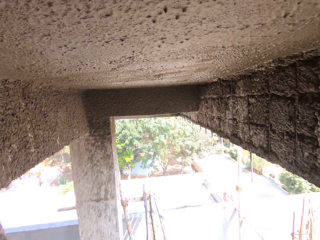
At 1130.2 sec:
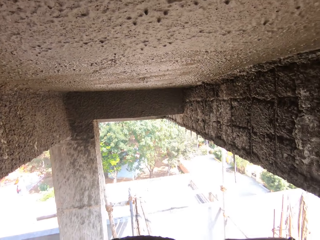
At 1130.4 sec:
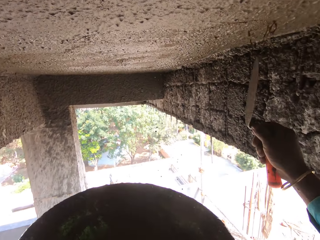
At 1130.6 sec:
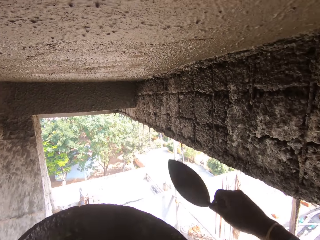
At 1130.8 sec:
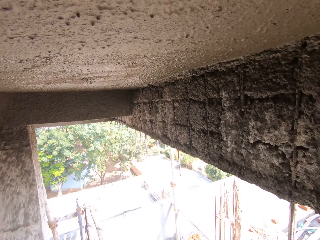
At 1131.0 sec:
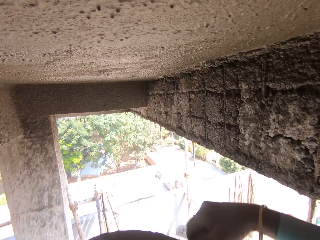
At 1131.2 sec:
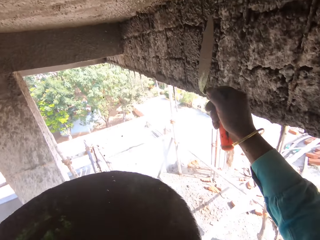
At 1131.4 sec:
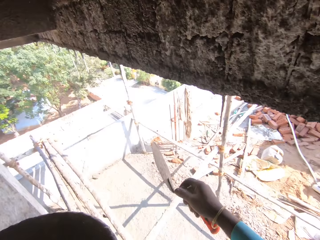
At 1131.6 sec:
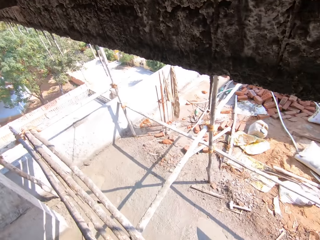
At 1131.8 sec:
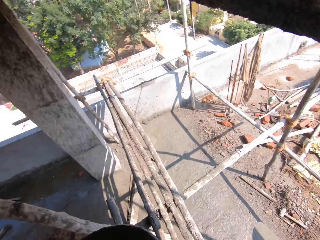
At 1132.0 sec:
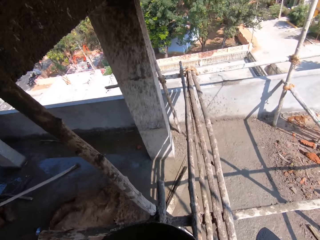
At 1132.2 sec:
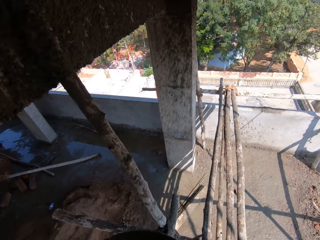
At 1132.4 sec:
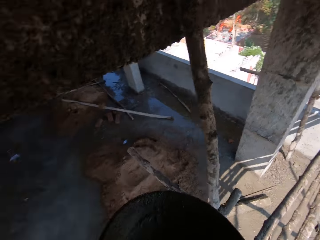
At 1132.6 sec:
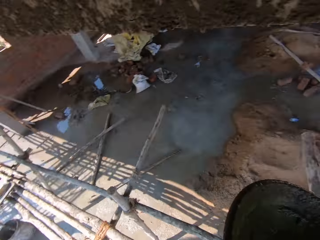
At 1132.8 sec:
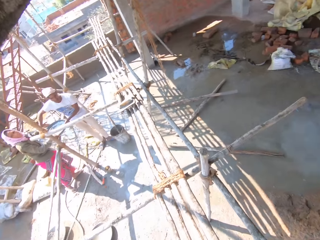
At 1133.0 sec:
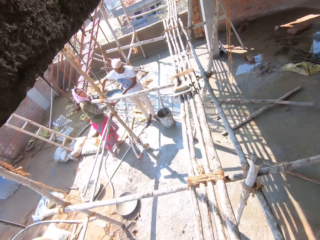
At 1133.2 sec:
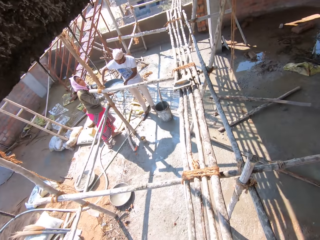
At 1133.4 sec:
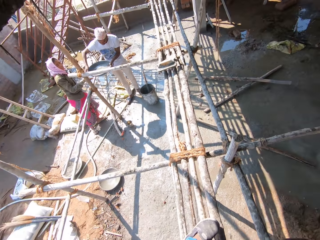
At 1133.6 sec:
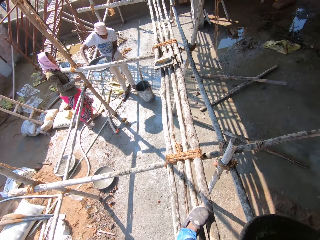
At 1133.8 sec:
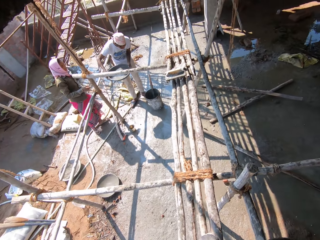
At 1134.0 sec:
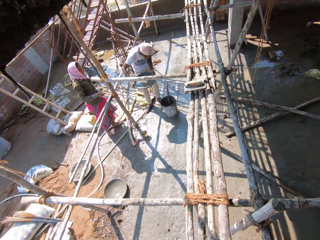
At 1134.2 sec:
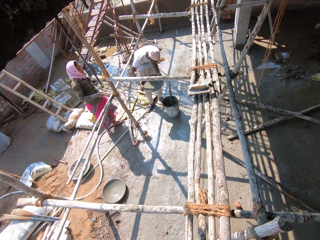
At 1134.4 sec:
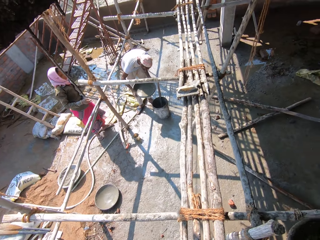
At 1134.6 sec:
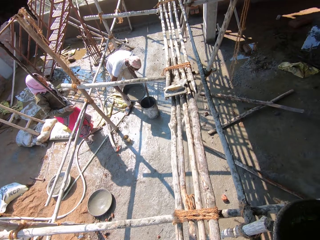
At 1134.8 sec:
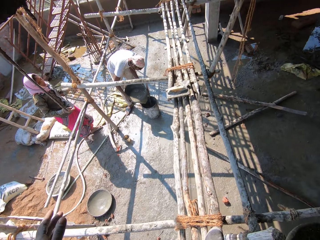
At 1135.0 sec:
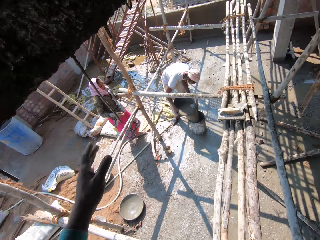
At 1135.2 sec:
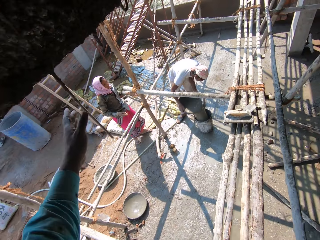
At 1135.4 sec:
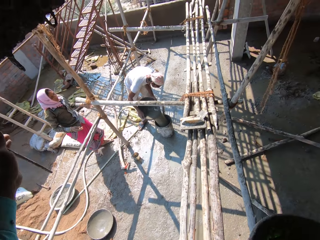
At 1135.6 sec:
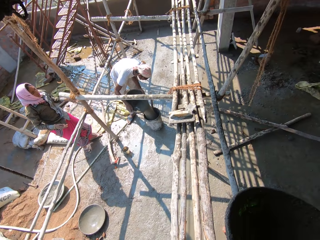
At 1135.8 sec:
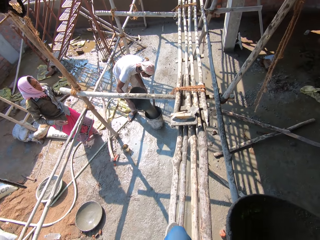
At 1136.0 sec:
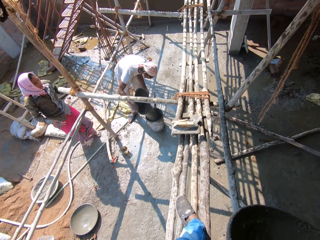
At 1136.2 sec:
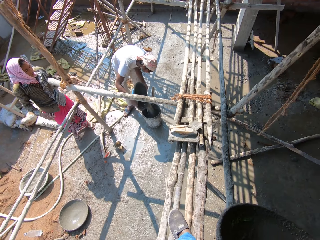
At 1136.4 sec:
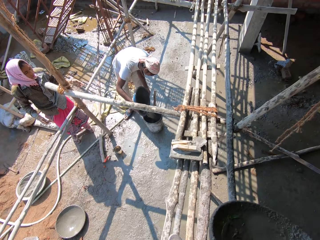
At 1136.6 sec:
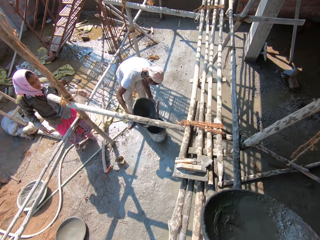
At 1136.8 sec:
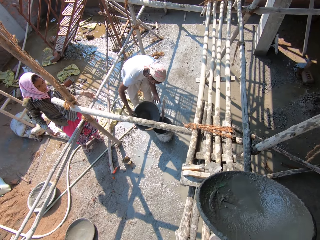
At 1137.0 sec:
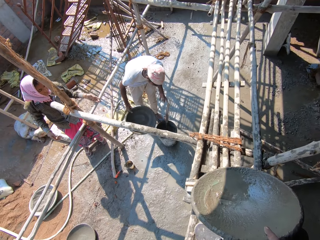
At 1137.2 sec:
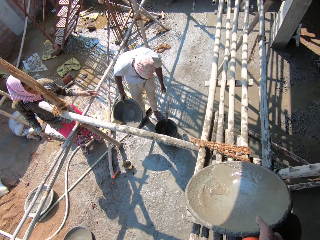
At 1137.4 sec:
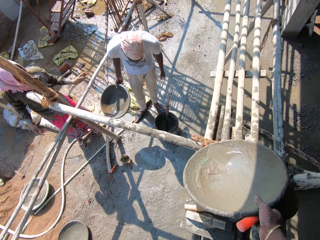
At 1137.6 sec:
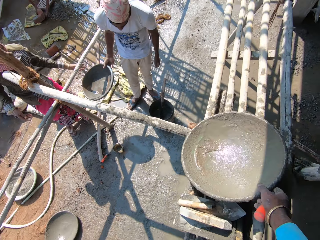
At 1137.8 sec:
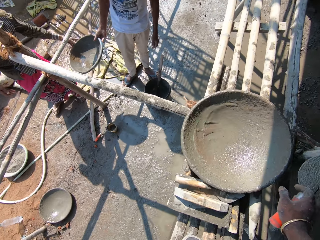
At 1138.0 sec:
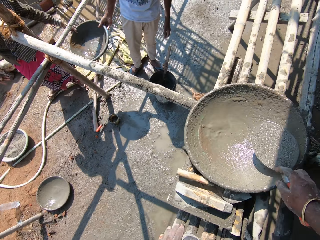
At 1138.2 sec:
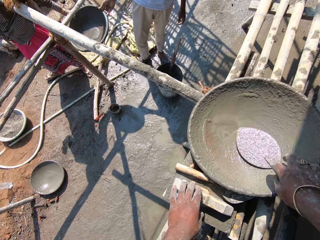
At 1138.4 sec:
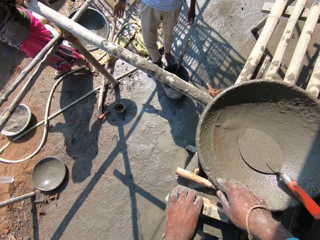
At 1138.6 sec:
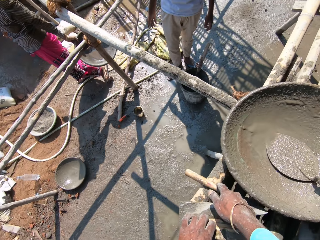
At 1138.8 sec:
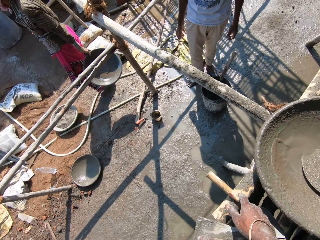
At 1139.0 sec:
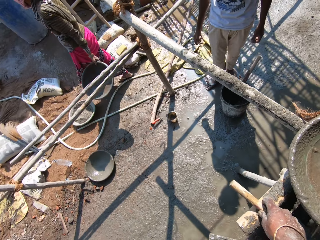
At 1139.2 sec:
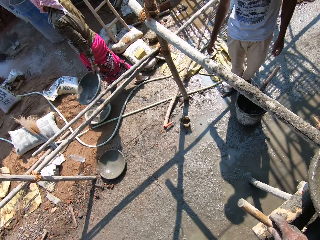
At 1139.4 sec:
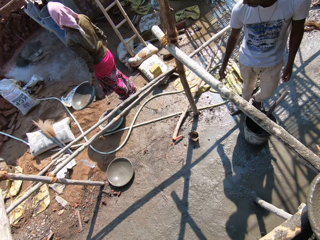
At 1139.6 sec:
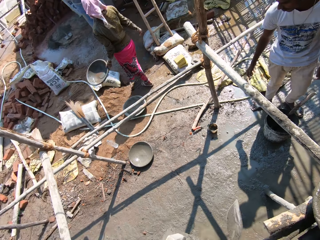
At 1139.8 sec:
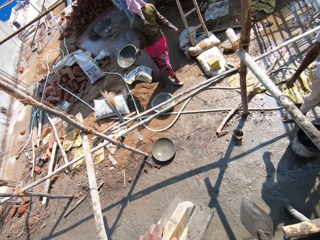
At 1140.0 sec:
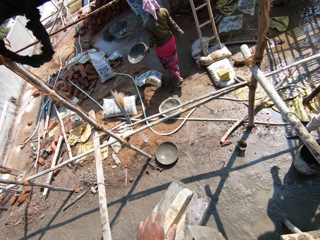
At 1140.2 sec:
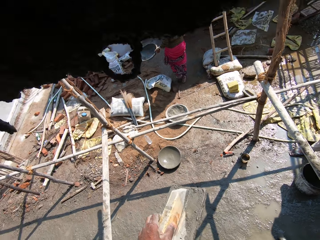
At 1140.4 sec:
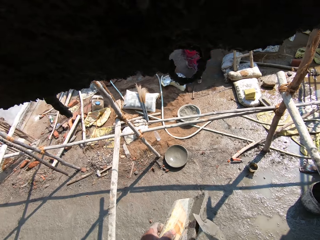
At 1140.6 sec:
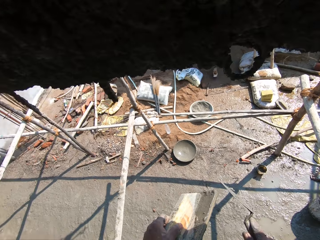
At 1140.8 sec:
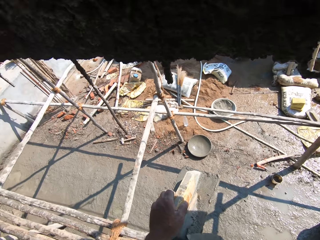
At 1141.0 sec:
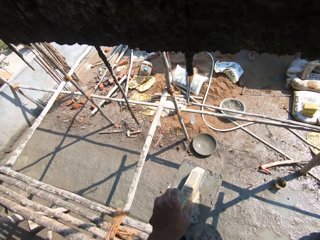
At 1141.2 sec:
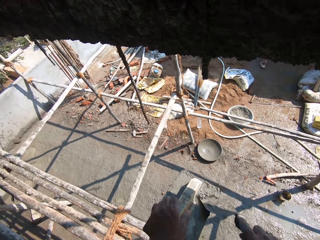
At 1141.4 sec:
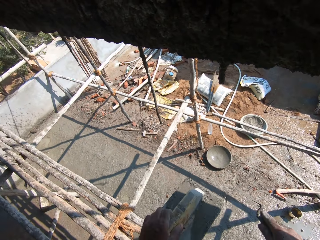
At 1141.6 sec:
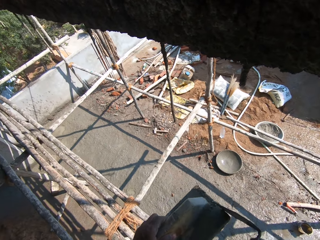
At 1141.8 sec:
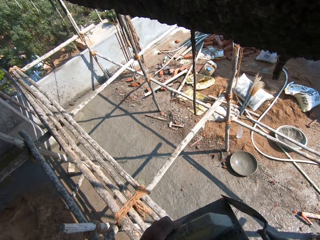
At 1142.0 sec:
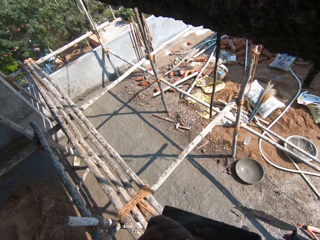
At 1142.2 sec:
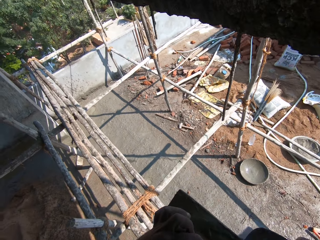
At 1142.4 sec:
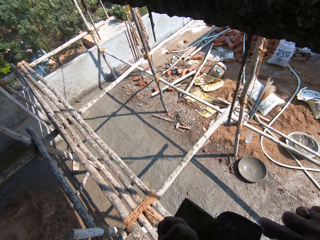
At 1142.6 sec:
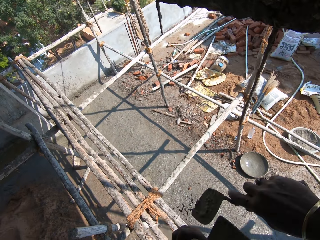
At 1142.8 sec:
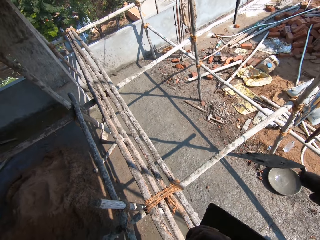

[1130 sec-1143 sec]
The camera wearer looks around. They walk at a construction site. A man pours mortar to the bucket. The camera wearer places a mortar tray on the site. Another man picks up a mortar tray. The camera wearer places a trowel on the mortar tray. They pick up a square trowel, pick up a trowel, and clear the mortar from the square trowel with the trowel.

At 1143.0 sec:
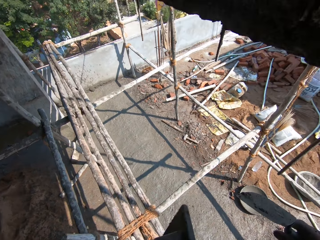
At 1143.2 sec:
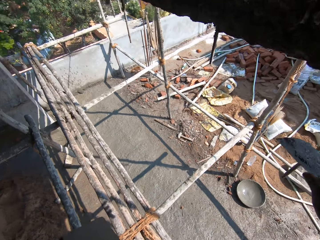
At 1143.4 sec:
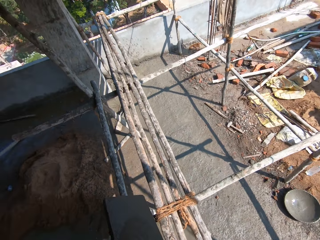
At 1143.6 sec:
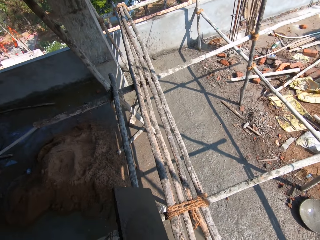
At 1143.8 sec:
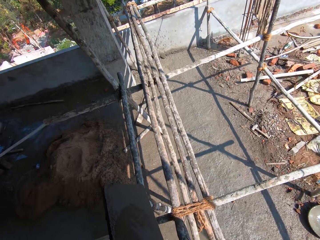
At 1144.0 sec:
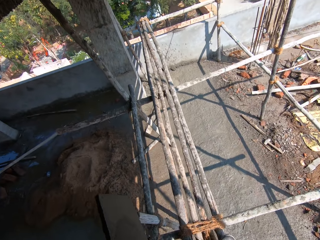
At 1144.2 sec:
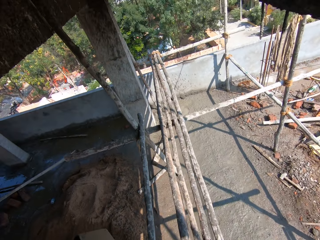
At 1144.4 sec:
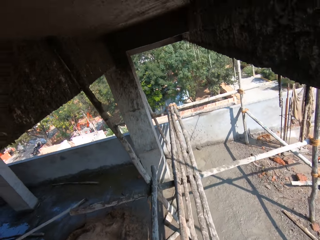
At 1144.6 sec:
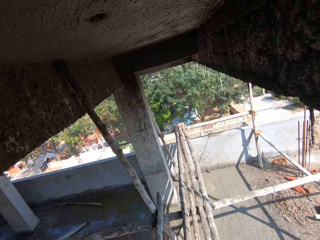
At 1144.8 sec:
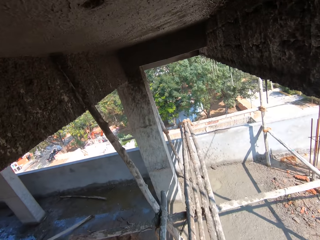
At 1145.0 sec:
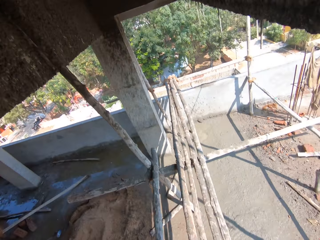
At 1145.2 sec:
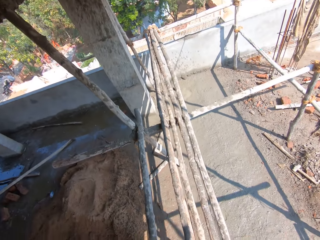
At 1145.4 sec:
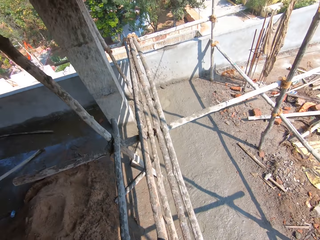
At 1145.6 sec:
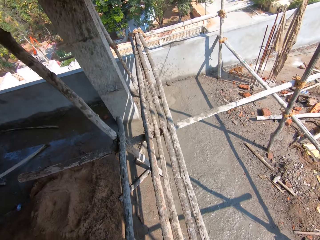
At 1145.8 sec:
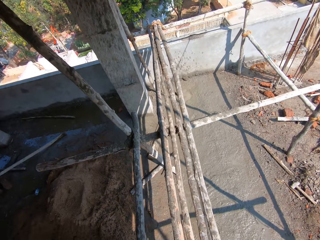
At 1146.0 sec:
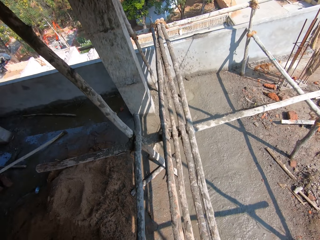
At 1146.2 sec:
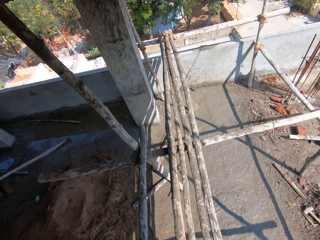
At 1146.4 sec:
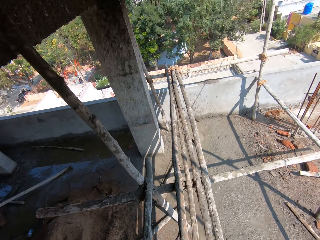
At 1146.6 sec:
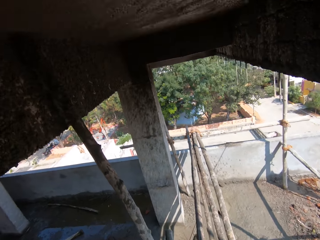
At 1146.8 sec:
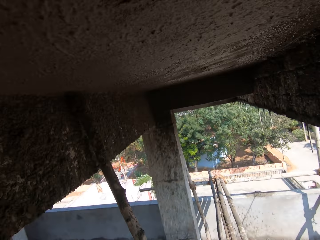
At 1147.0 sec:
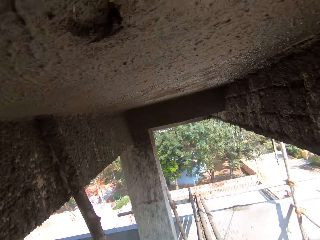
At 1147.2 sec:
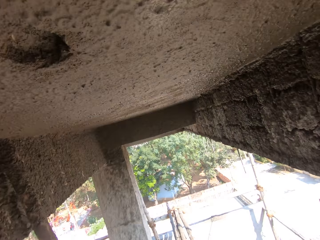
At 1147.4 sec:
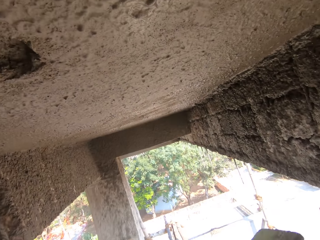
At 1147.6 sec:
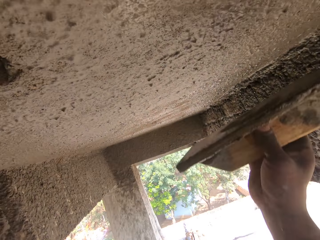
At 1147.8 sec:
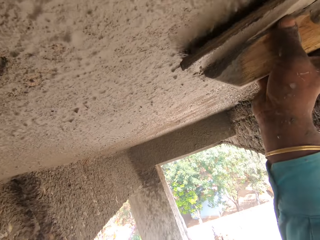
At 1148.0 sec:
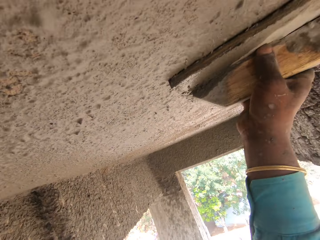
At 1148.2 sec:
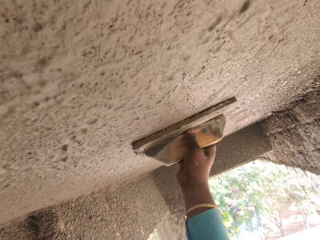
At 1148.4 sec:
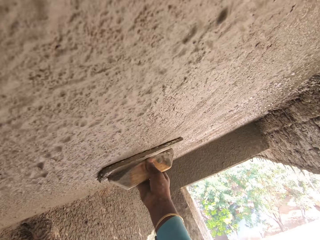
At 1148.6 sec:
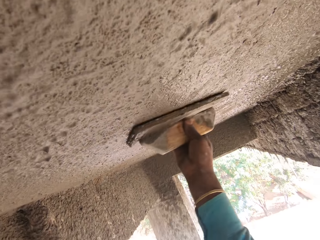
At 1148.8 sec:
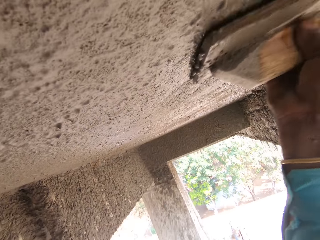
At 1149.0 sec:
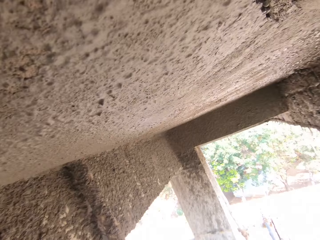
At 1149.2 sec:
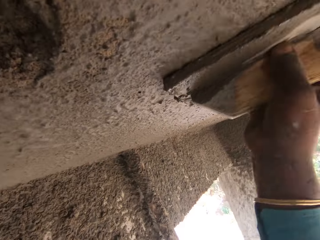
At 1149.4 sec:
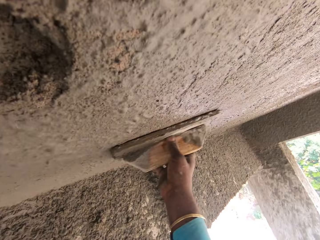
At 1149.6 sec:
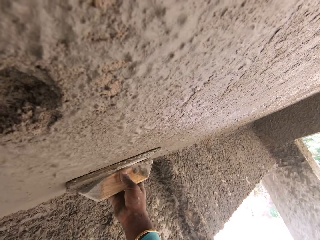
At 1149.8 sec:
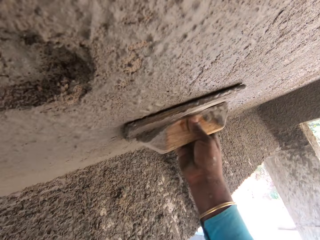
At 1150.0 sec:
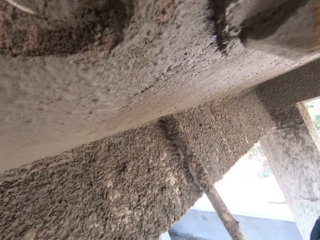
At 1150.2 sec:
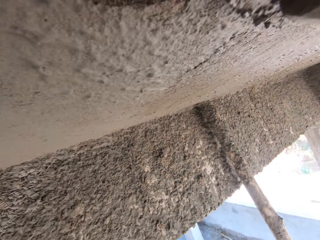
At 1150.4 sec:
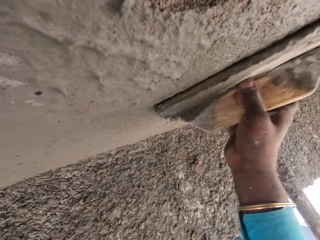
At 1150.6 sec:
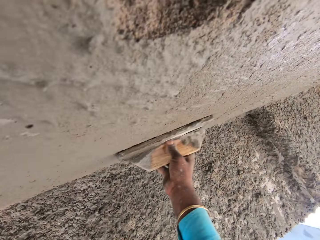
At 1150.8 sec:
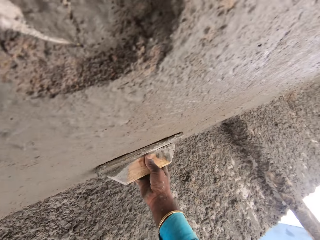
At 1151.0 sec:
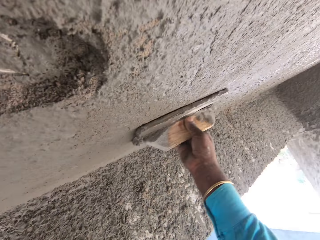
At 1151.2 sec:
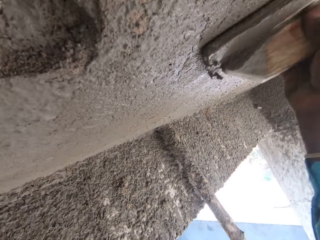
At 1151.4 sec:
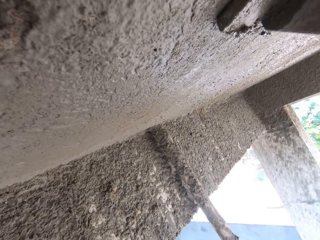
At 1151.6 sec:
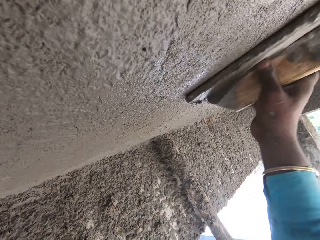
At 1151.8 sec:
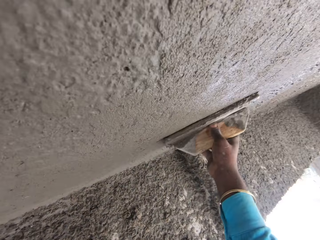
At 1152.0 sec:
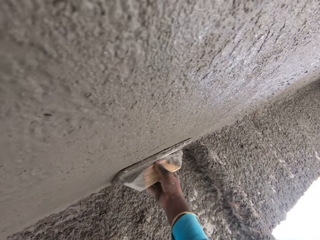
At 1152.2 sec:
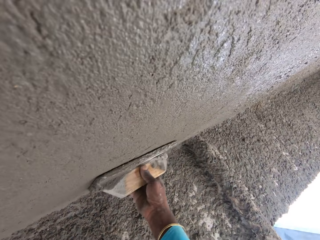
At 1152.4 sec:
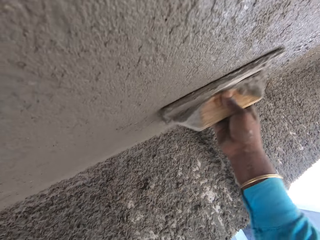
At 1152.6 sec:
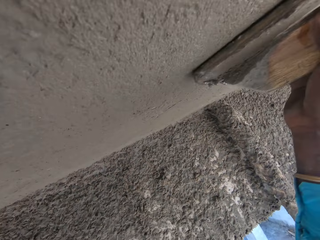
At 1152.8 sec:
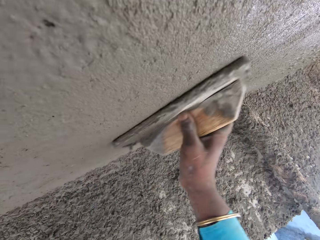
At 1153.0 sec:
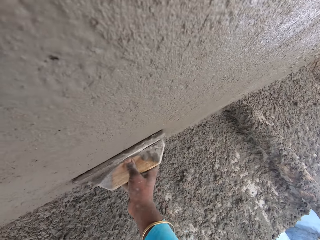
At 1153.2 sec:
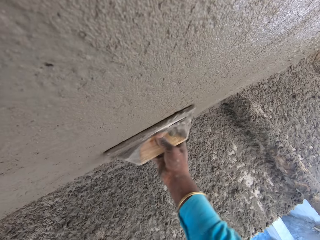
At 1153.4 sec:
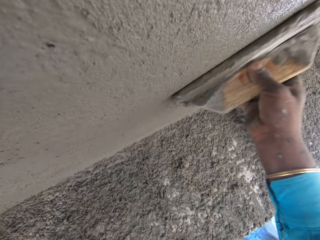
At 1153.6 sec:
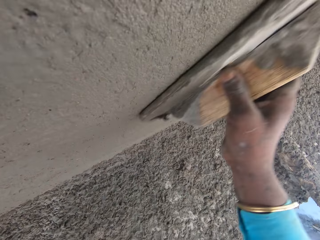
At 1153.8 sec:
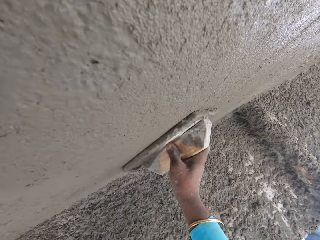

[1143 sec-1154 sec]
The camera wearer walks at a construction site. They look around. They smoothen the ceiling or wall with a float.
